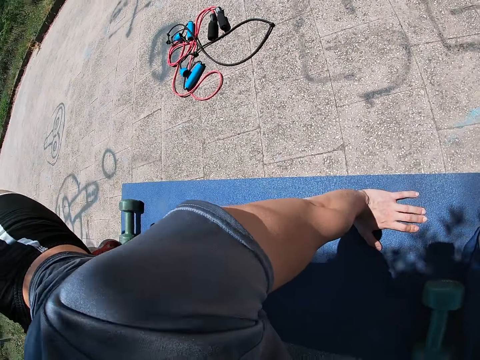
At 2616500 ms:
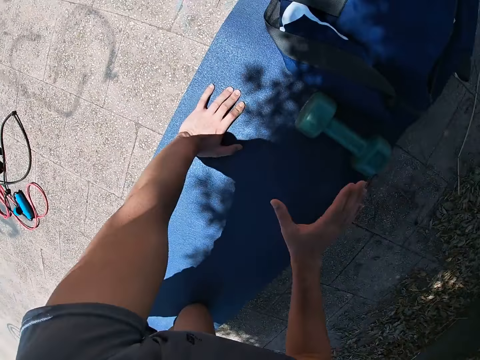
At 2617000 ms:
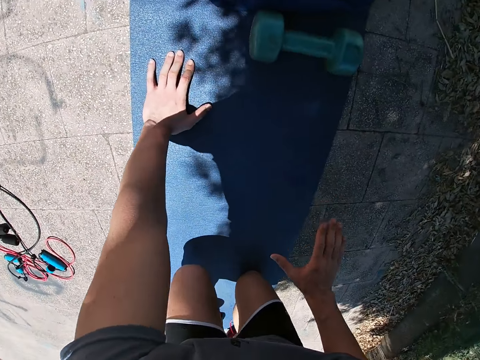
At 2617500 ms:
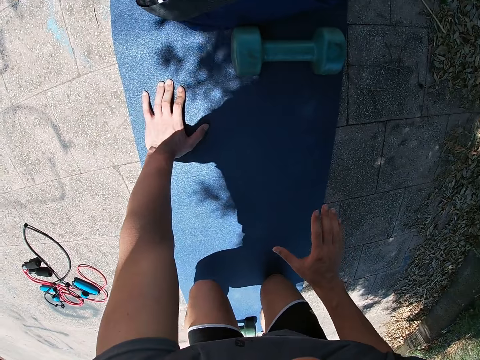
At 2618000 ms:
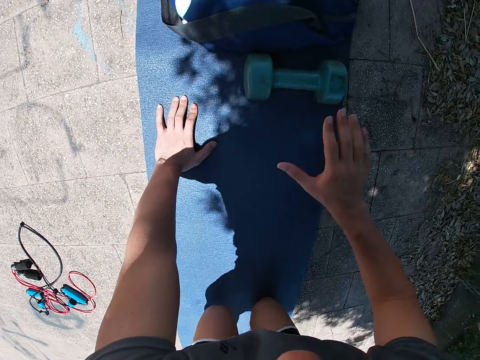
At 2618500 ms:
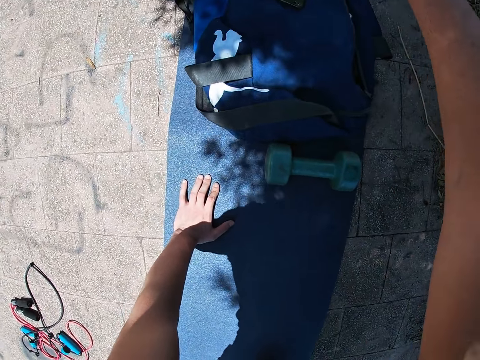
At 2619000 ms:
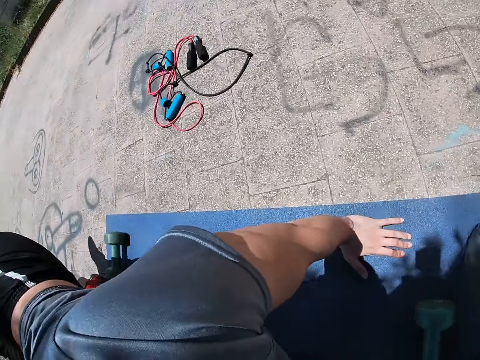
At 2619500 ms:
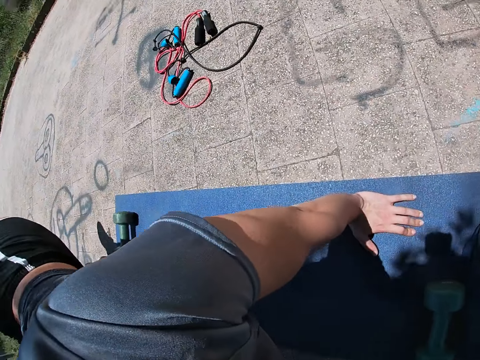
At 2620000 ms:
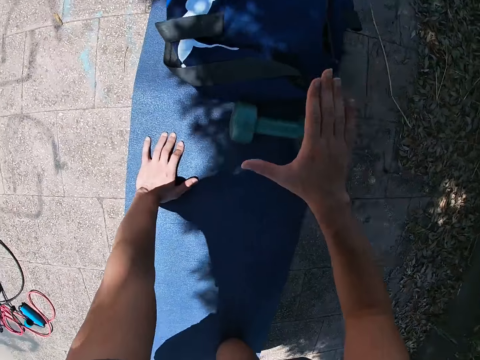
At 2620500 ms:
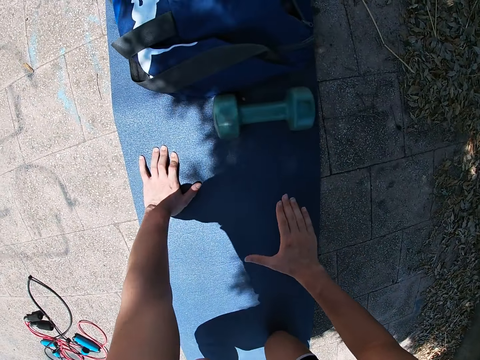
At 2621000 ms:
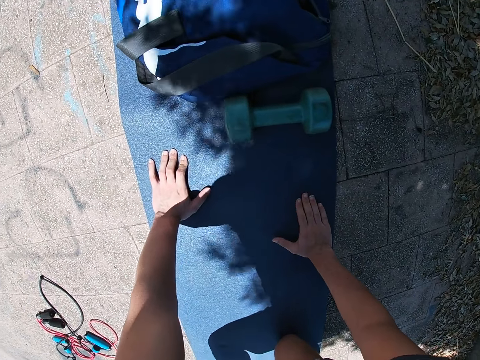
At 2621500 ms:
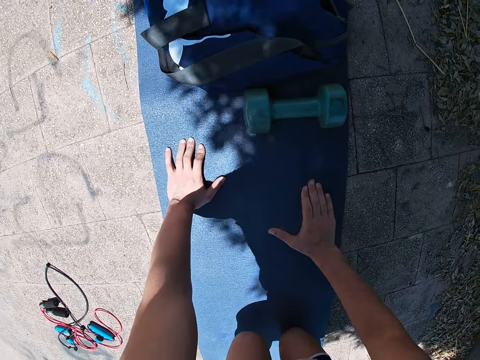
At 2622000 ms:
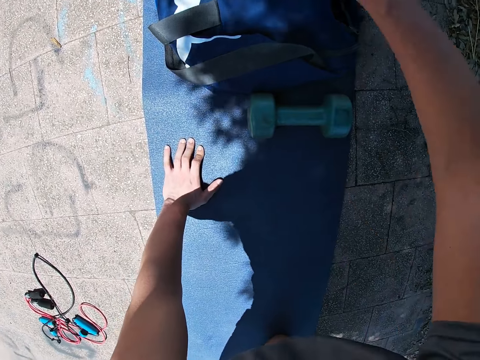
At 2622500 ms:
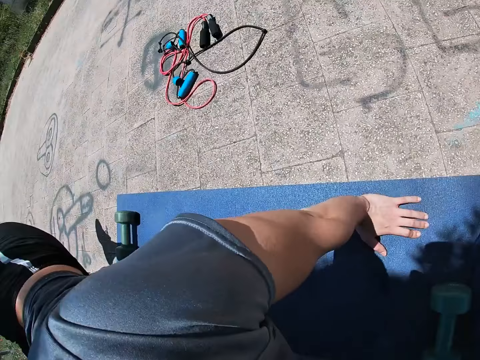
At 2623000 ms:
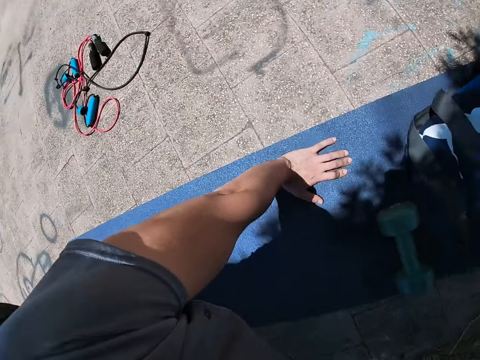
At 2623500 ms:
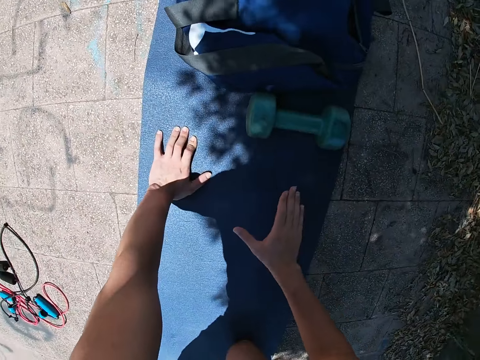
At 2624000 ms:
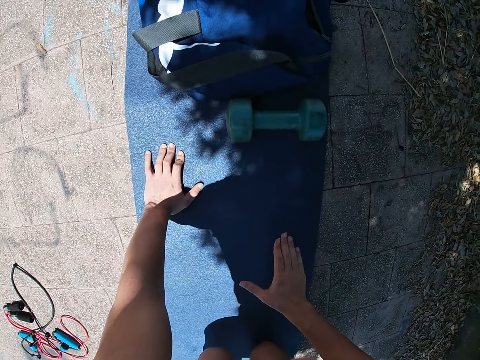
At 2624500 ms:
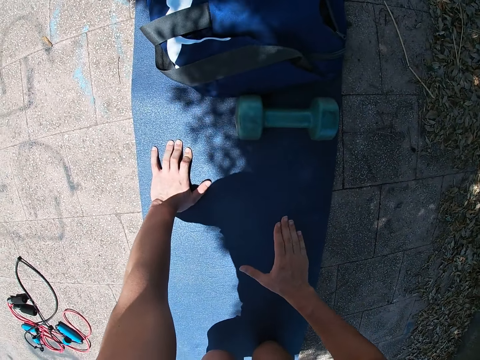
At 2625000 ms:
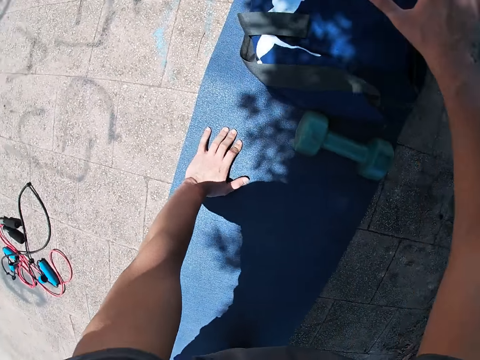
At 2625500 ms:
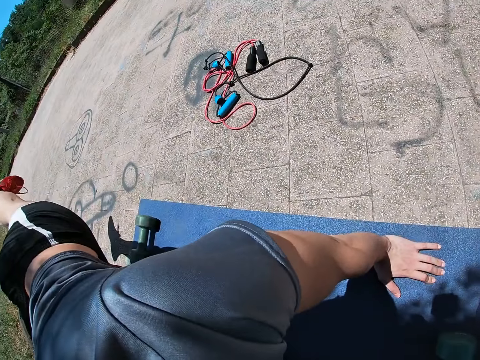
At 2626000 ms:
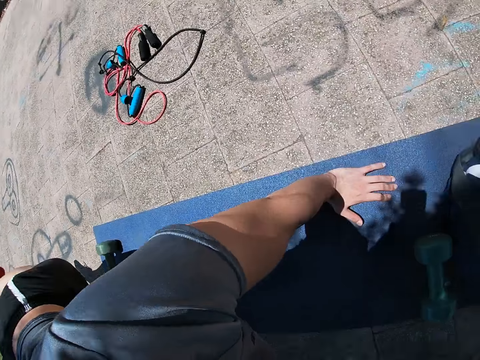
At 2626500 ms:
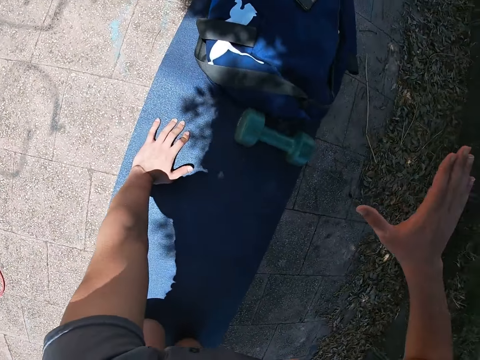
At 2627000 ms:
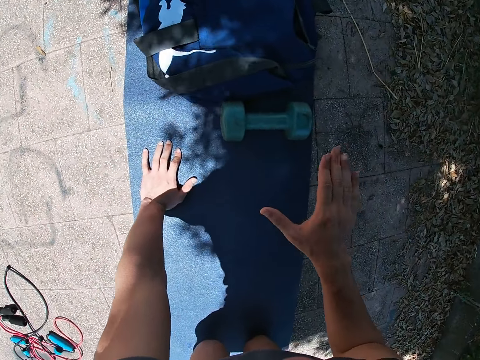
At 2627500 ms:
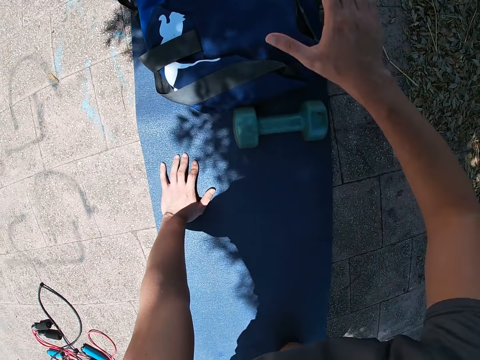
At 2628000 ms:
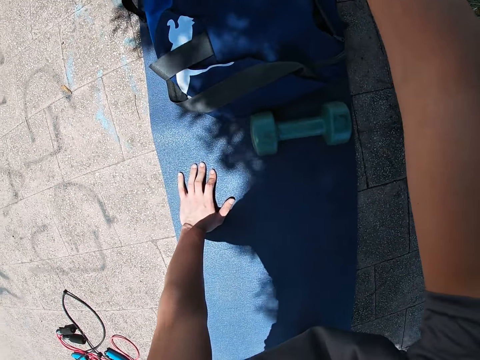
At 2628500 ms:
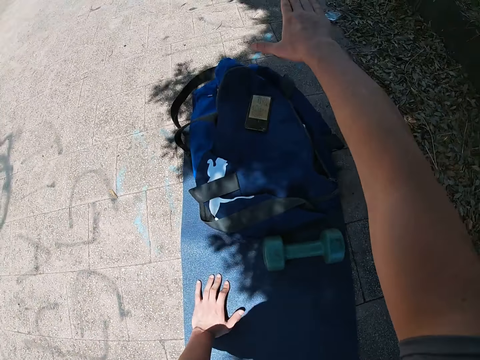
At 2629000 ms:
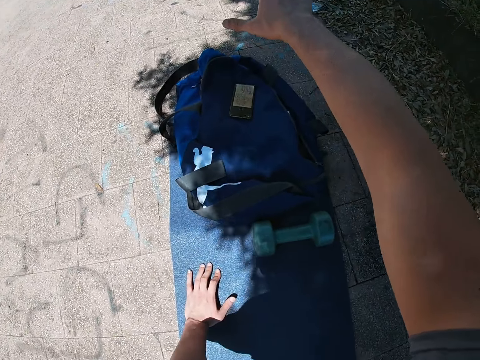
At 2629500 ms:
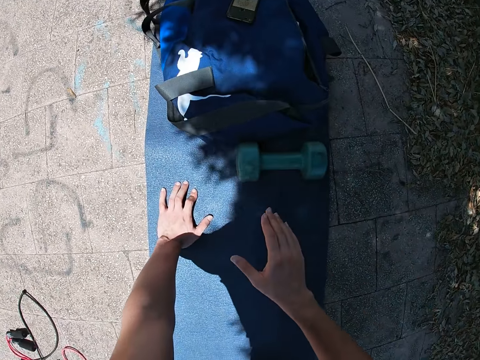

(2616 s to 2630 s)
The camera wearer raises the right hand. They lower the right hand. They raise the right hand. They lower the right hand. They raise the right hand. They lower the right hand. They raise the right hand. They lower the right hand.

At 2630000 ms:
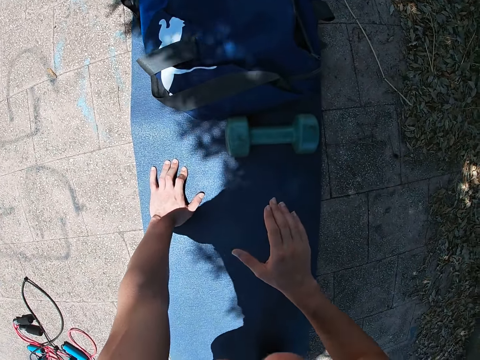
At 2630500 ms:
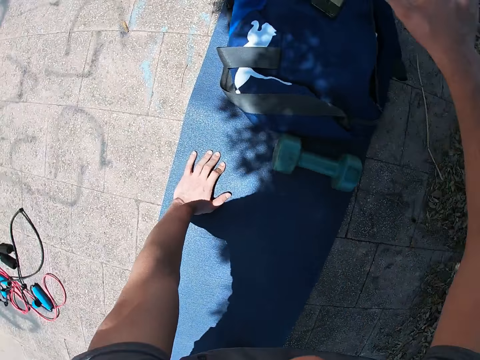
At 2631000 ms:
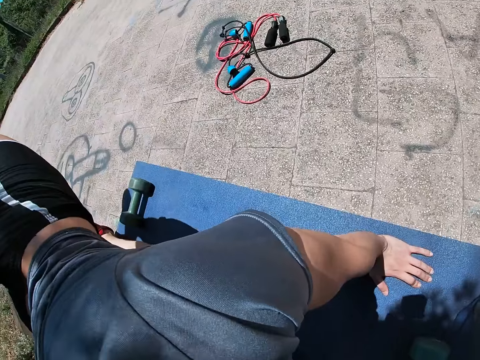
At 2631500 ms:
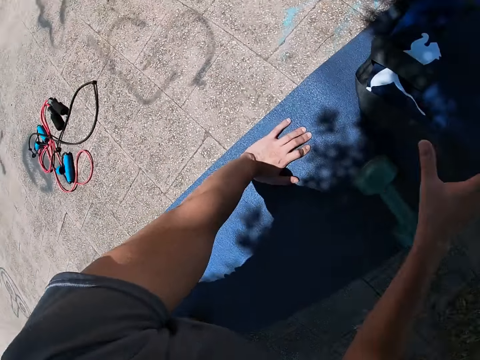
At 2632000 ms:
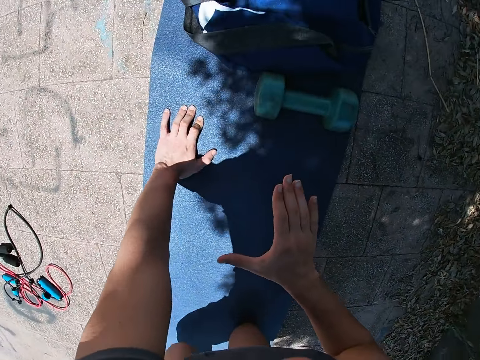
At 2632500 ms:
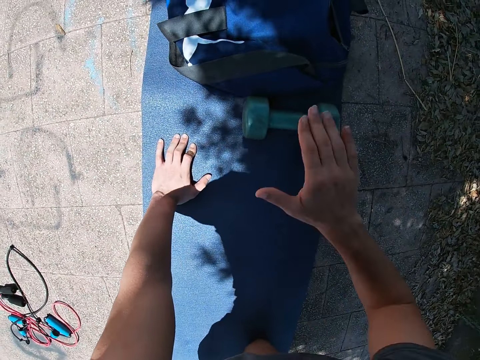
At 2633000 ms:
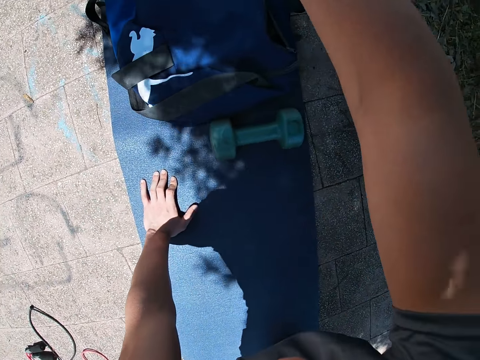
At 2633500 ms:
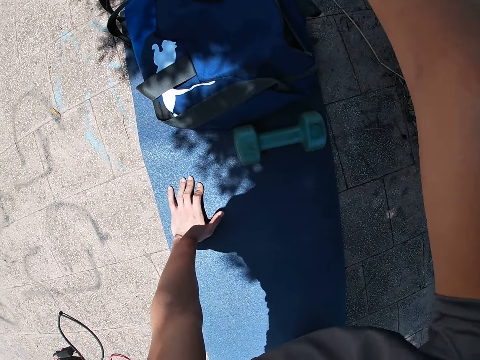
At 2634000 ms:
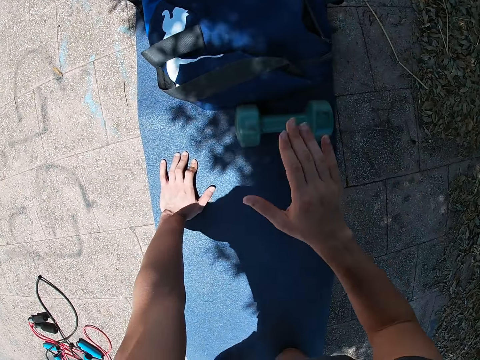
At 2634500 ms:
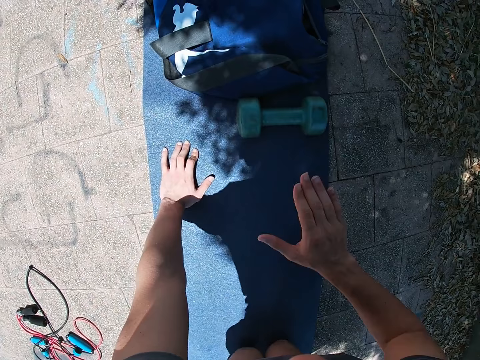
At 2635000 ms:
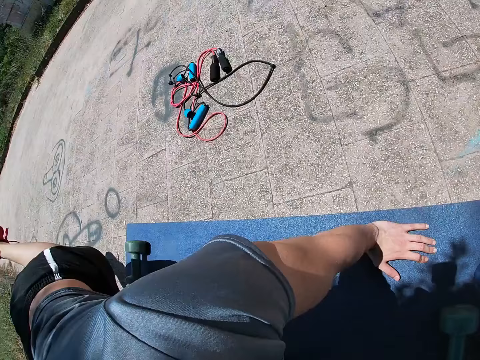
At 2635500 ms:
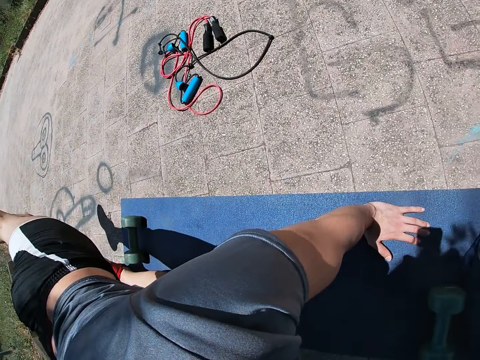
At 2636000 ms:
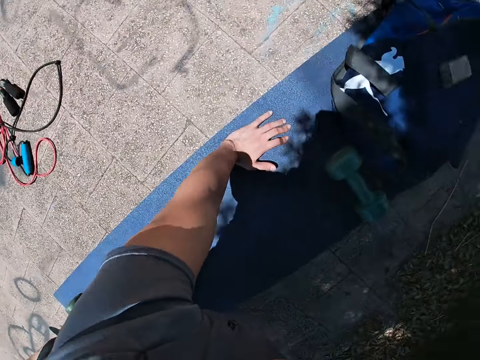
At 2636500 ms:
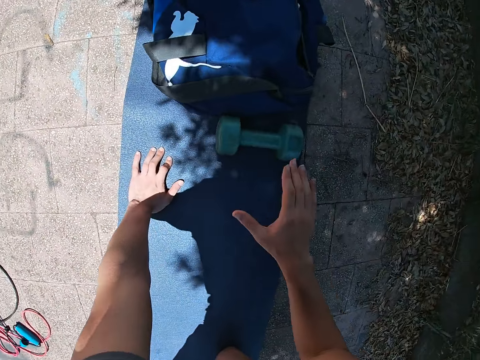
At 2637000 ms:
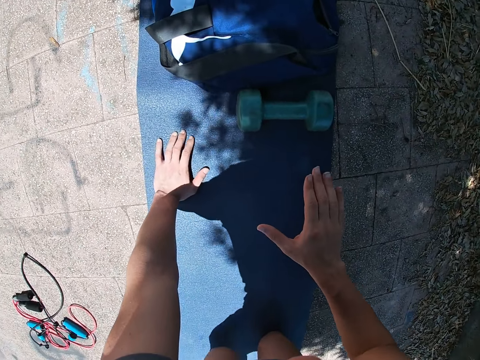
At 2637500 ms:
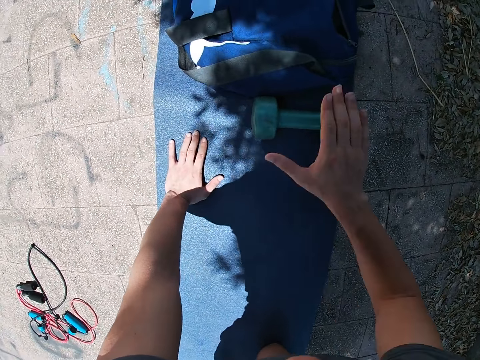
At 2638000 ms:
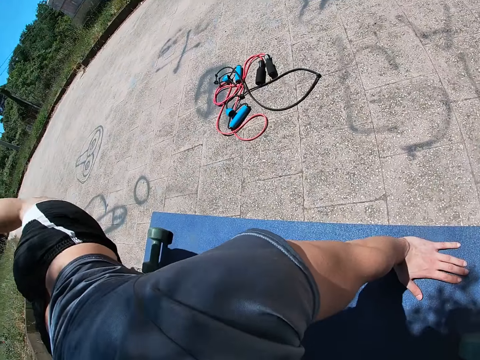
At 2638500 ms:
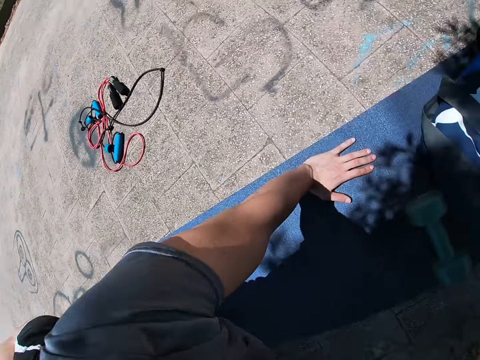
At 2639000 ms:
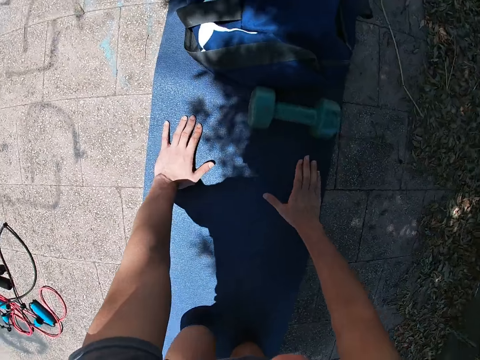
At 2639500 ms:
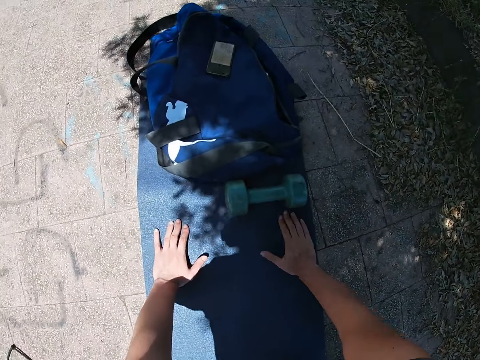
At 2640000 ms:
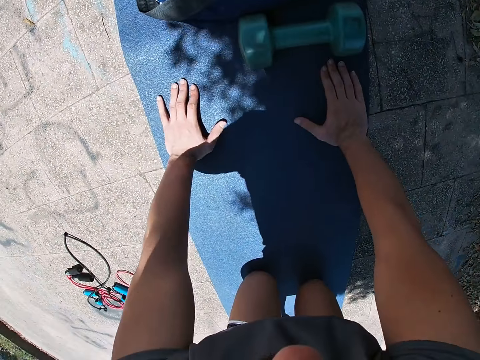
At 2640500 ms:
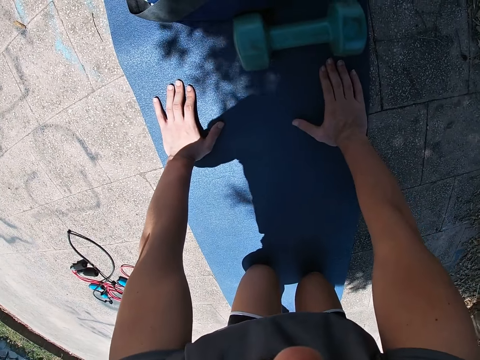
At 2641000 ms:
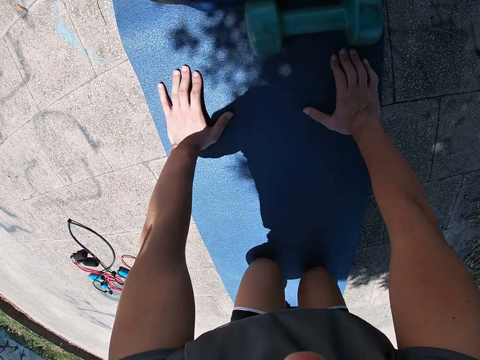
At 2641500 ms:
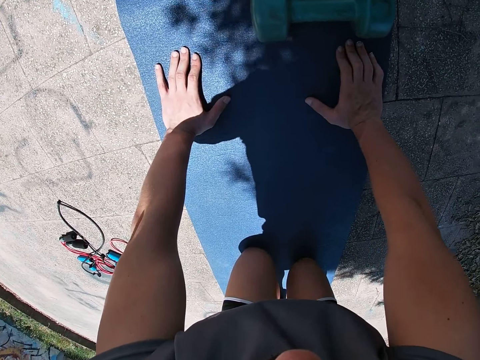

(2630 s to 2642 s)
The camera wearer raises the right hand. They lower the hand. They raise the hand. They lower the right hand. They raise the right hand. They lower the hand. They place both hands and knees on the mat. They stop.
